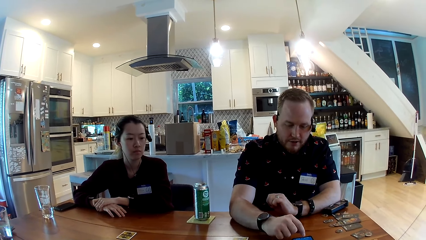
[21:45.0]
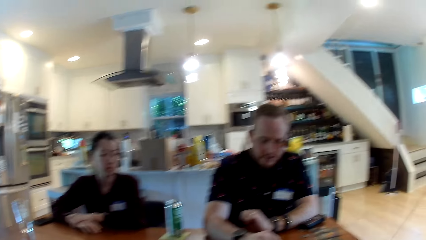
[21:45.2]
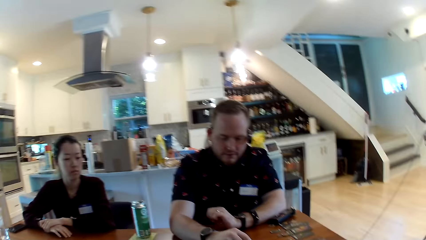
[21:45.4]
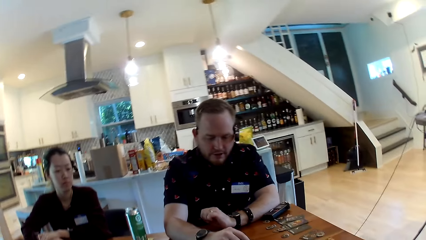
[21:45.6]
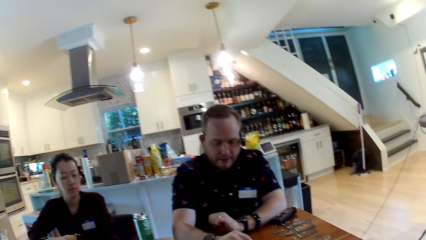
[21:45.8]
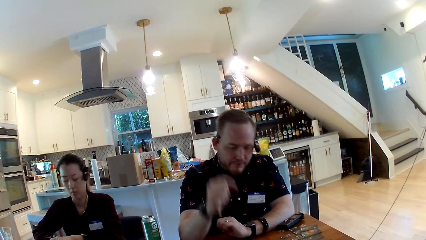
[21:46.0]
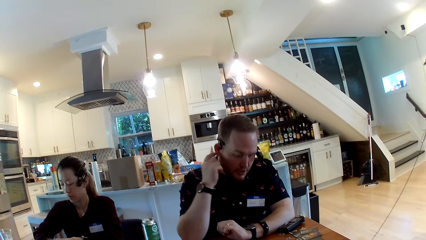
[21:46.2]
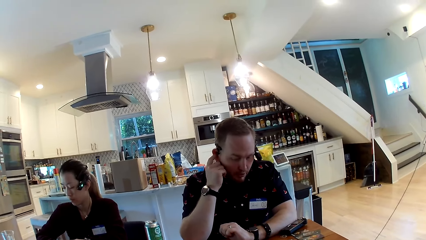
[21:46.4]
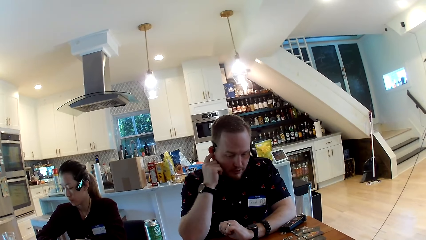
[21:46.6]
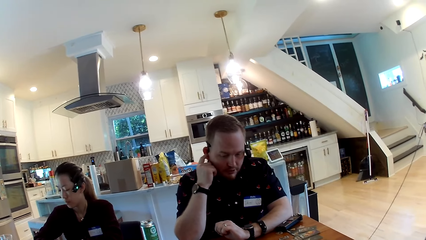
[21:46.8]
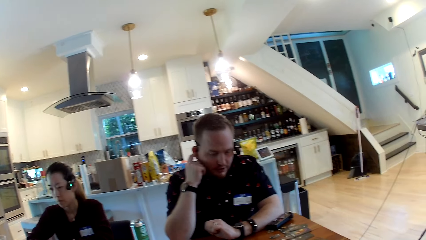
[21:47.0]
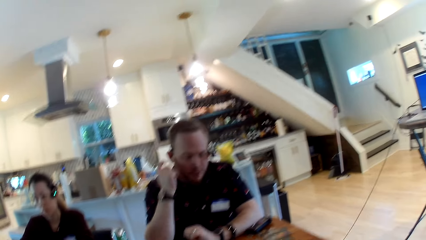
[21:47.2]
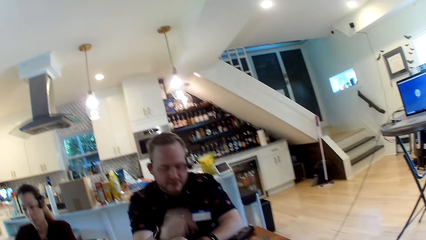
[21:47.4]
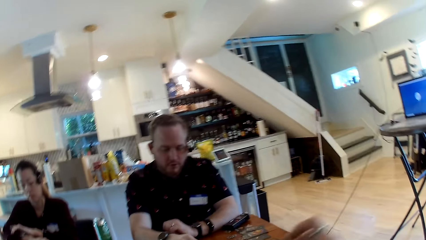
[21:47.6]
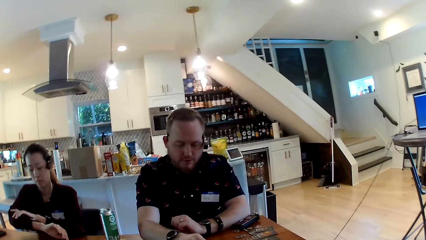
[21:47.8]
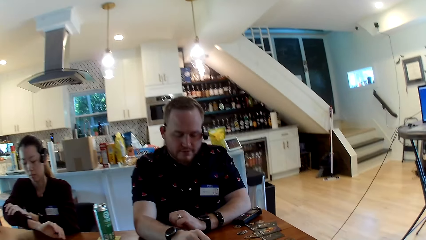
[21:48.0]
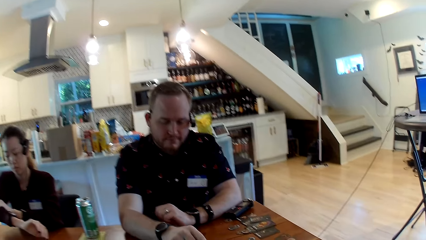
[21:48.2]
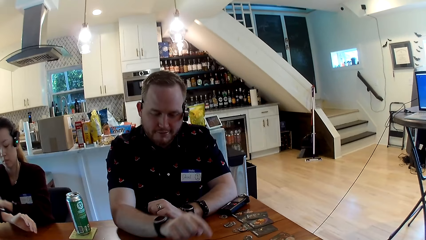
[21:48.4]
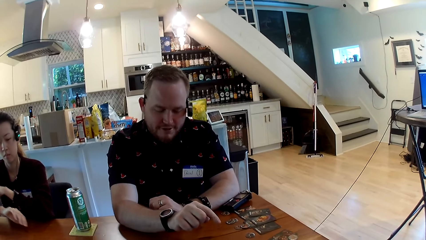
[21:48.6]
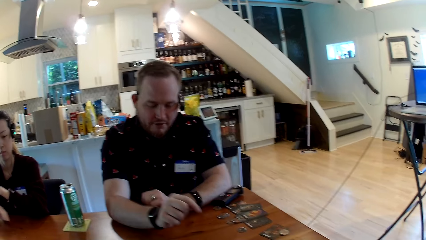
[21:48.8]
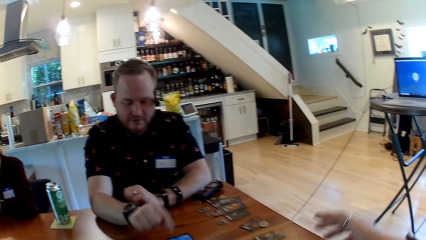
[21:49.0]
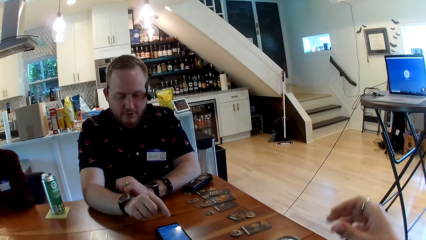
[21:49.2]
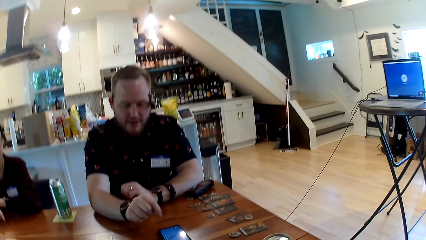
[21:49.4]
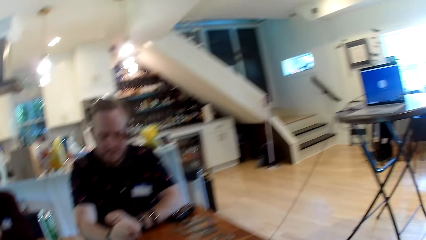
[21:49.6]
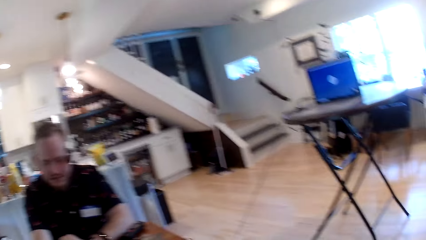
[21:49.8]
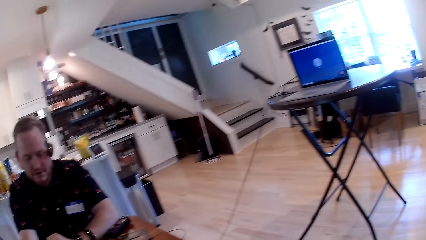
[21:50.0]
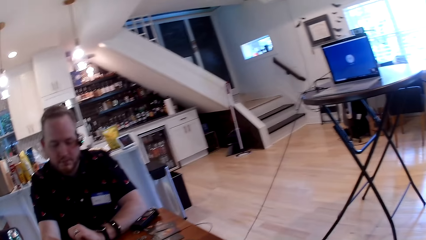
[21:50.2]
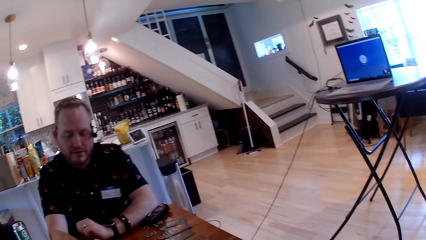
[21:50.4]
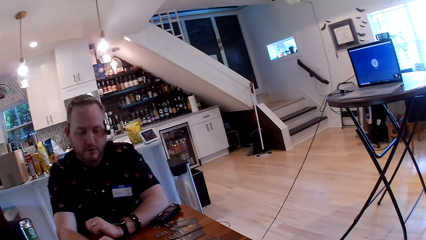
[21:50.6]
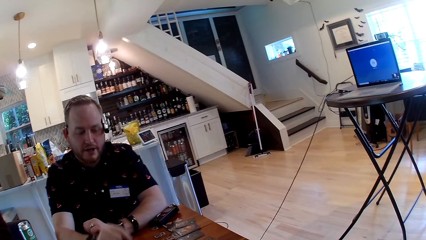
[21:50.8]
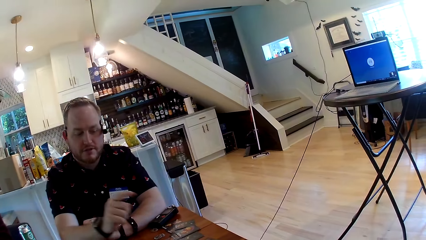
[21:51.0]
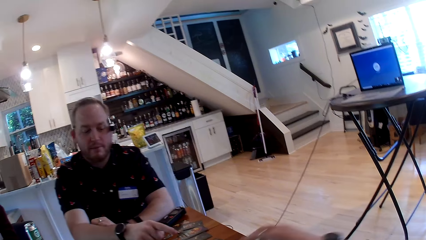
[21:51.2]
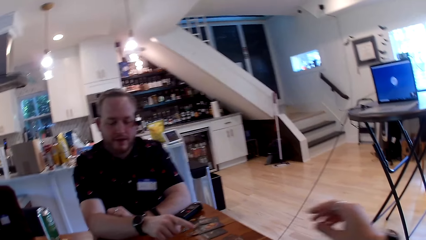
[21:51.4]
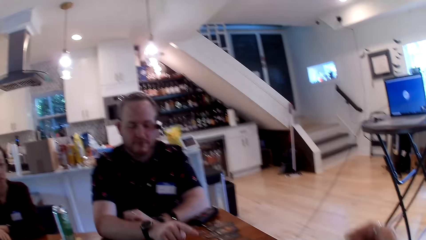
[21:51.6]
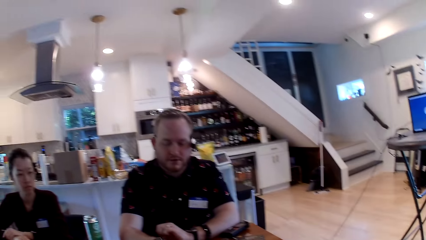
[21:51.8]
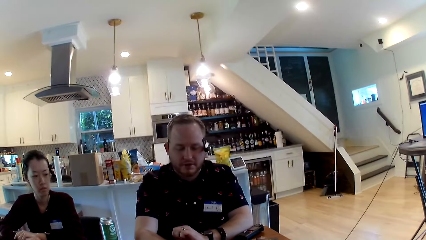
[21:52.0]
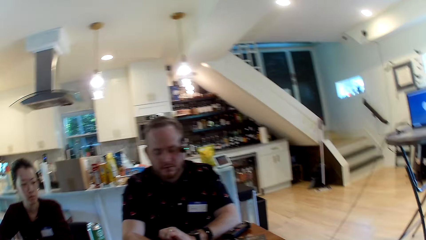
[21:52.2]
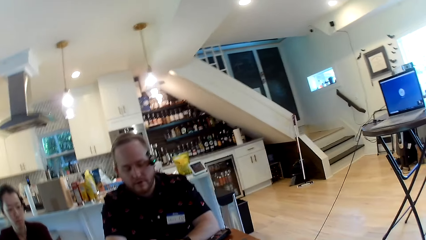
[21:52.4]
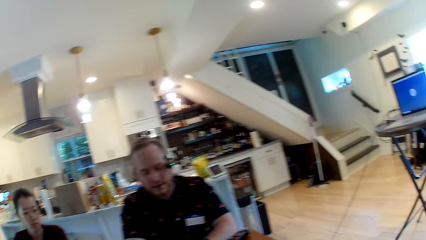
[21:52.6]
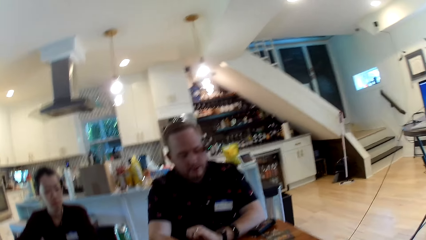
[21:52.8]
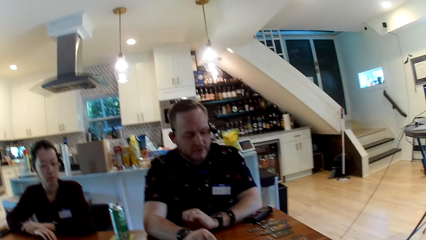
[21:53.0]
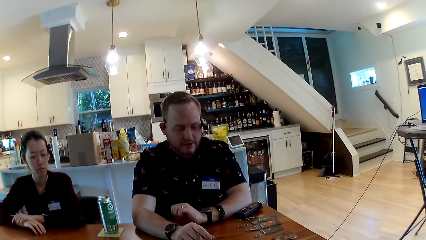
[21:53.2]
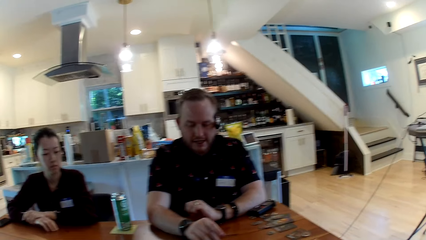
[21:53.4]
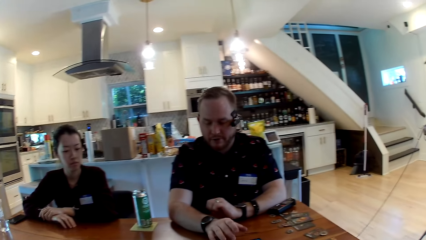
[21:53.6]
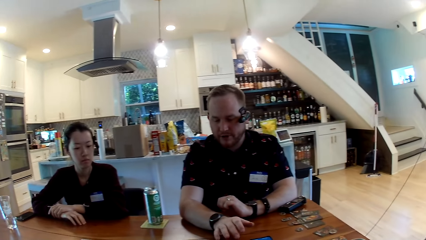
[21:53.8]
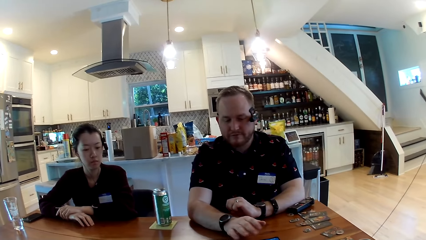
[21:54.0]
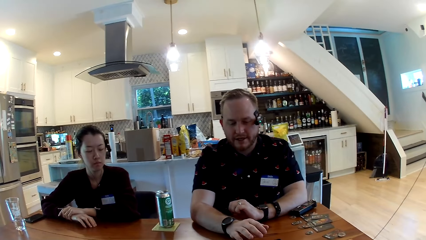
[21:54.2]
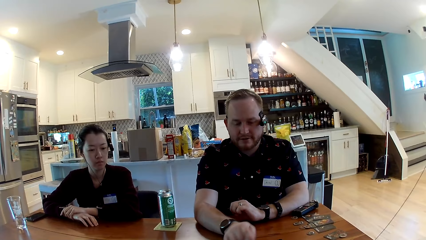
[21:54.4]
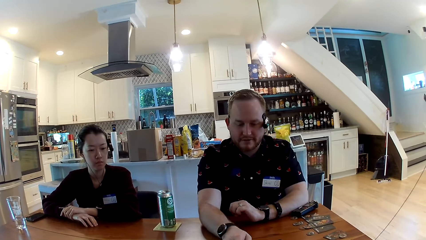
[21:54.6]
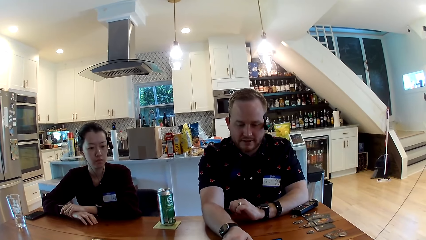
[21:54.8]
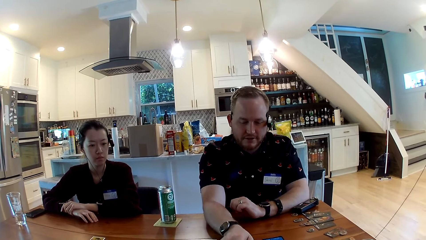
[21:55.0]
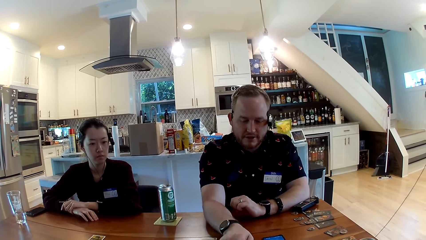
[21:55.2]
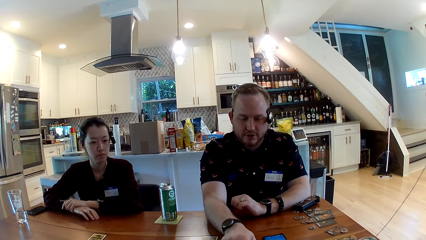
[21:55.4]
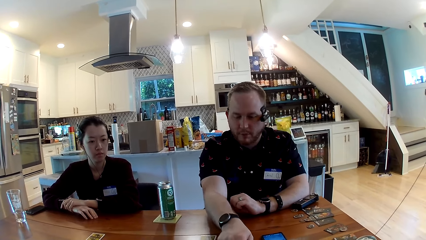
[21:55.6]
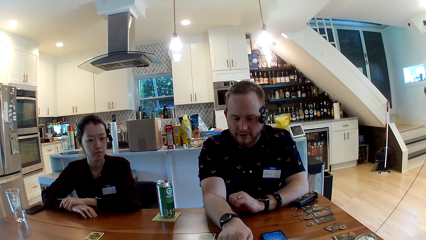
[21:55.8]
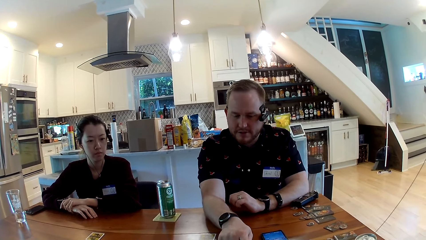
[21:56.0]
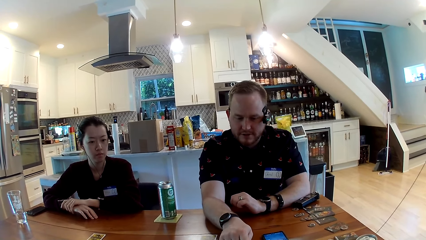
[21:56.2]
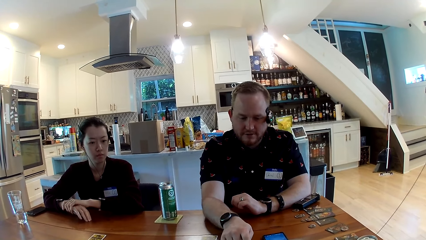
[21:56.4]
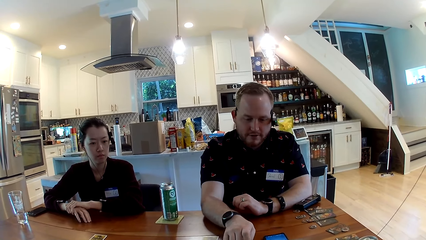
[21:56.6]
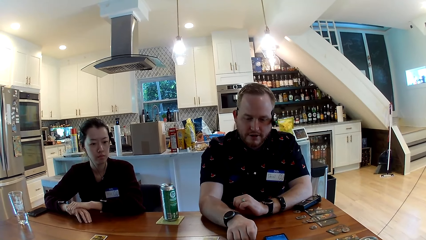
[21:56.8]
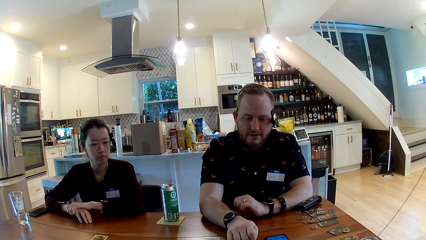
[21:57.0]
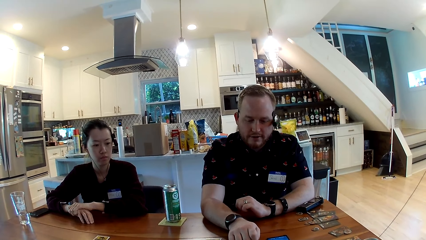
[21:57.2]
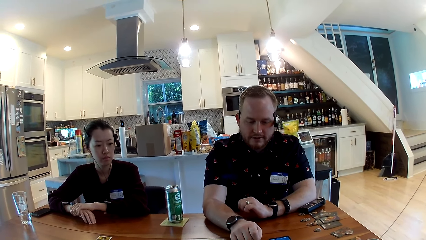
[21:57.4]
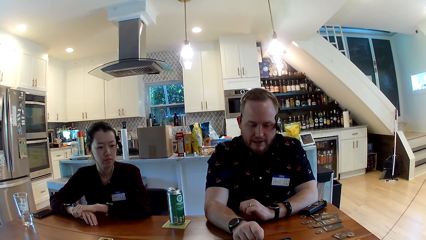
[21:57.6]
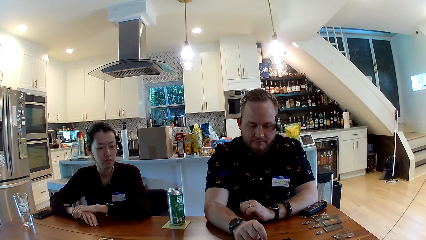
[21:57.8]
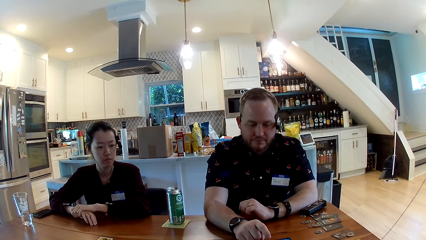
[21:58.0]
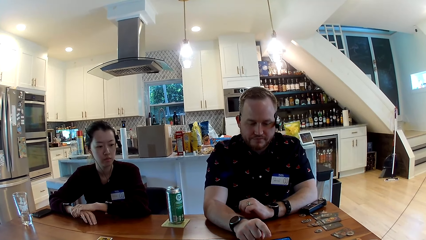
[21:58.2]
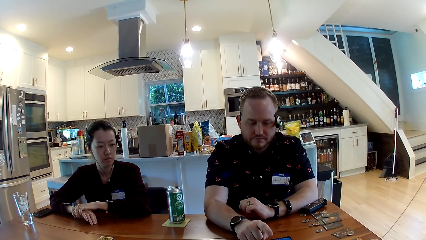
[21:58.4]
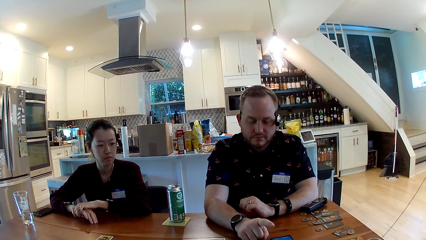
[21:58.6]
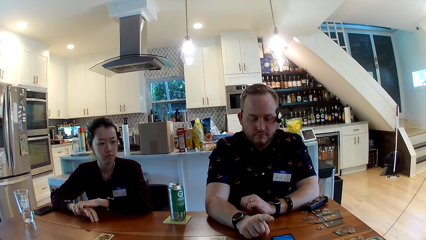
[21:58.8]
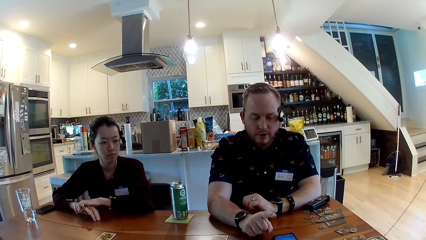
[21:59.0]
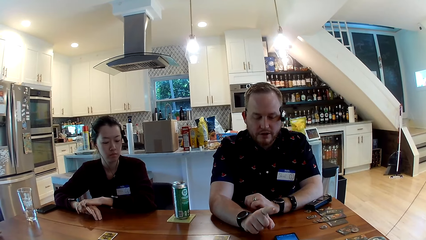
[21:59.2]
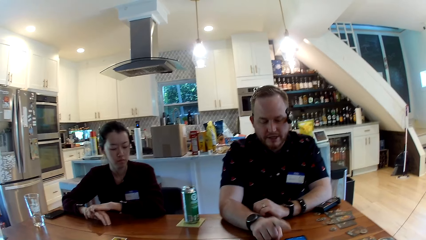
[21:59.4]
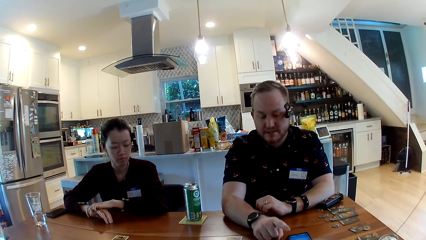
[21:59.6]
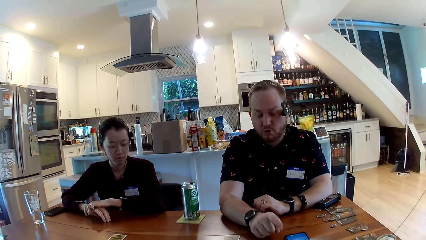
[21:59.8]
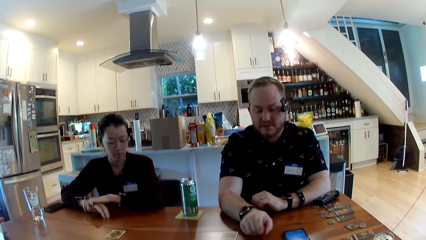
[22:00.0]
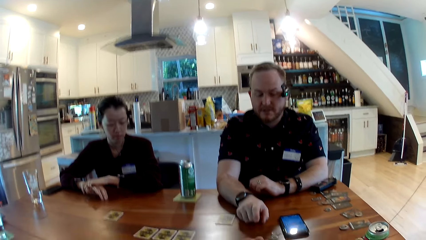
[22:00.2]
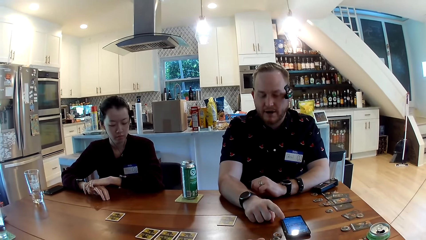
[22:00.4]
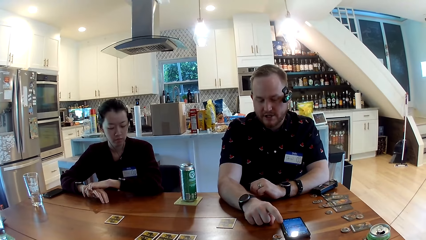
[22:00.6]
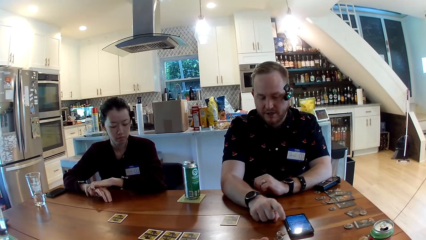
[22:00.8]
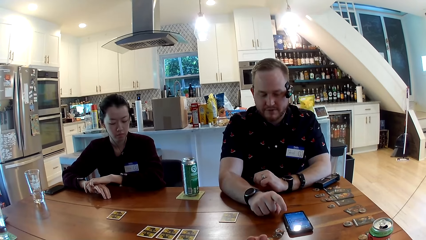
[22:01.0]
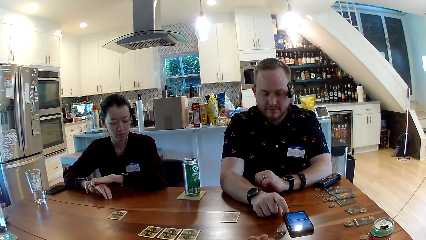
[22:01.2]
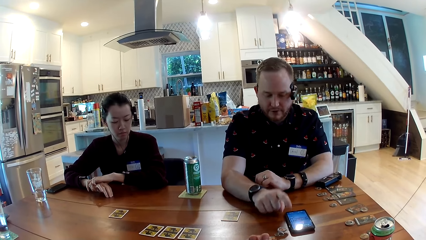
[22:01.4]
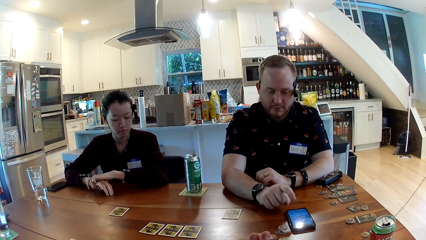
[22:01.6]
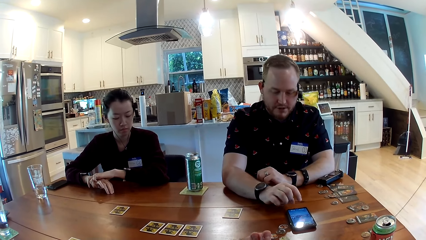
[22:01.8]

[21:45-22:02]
The man touches his right ear with his right hand.
